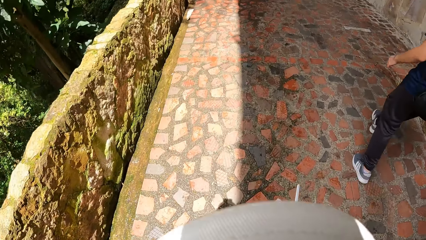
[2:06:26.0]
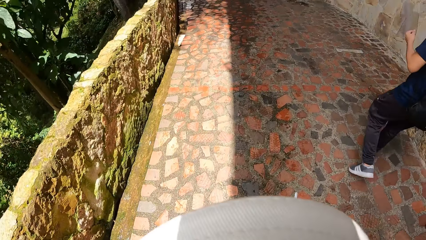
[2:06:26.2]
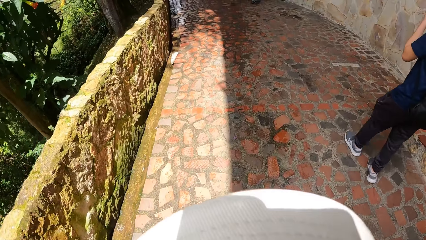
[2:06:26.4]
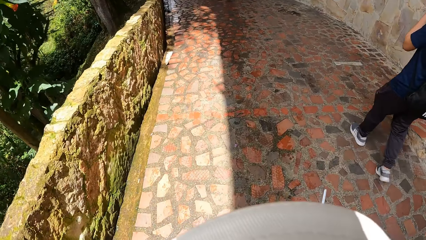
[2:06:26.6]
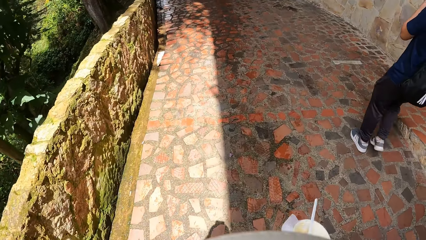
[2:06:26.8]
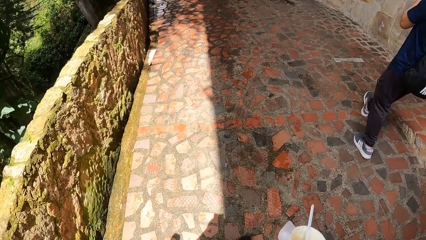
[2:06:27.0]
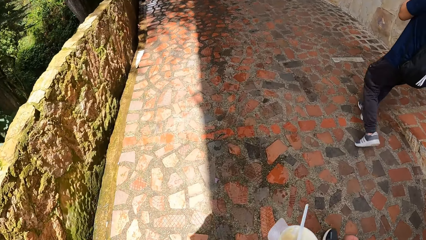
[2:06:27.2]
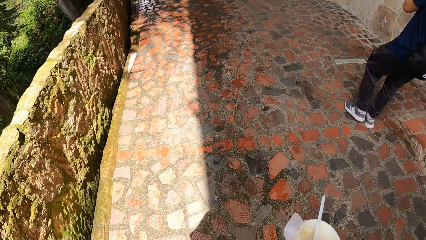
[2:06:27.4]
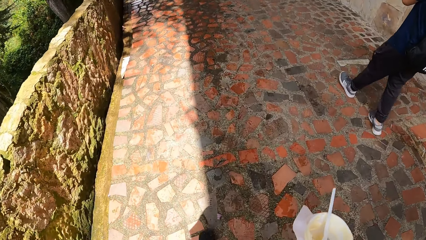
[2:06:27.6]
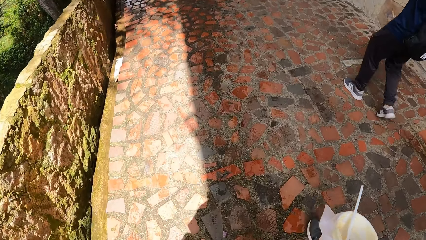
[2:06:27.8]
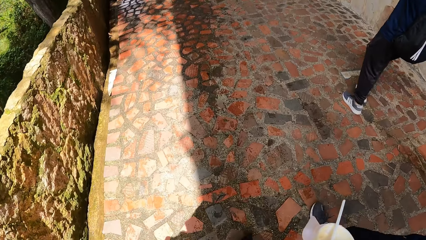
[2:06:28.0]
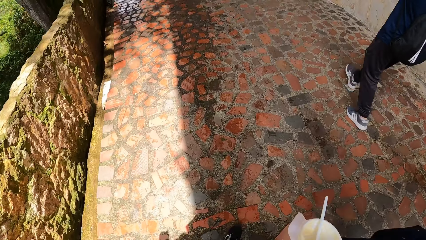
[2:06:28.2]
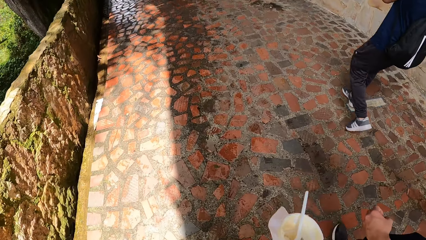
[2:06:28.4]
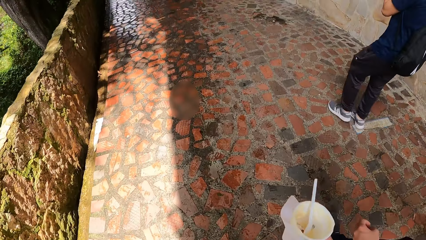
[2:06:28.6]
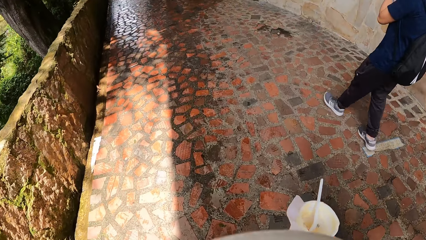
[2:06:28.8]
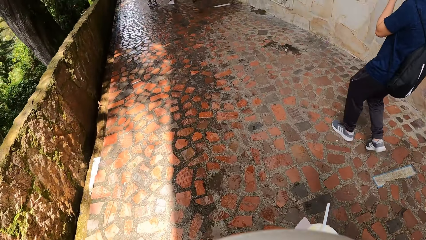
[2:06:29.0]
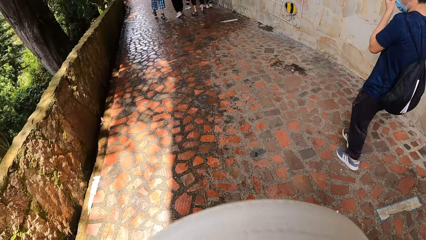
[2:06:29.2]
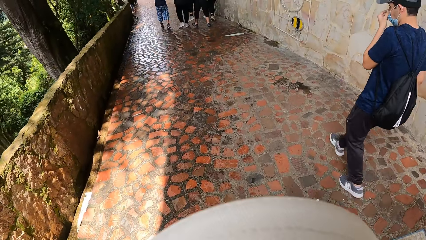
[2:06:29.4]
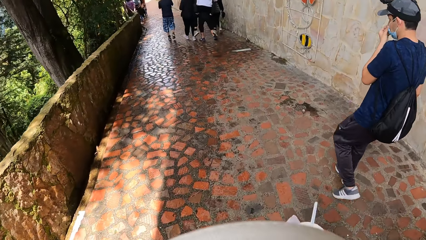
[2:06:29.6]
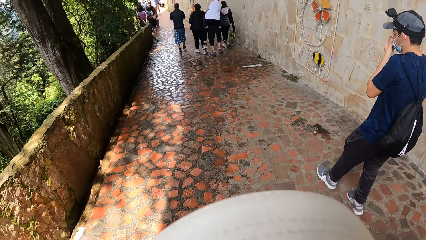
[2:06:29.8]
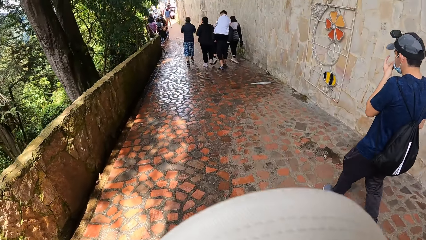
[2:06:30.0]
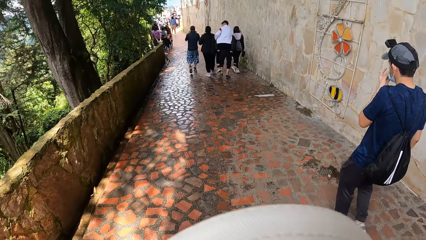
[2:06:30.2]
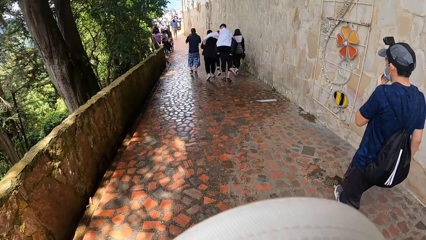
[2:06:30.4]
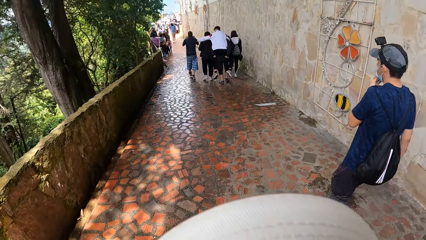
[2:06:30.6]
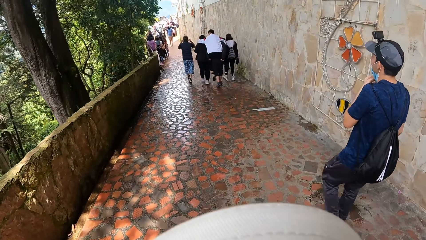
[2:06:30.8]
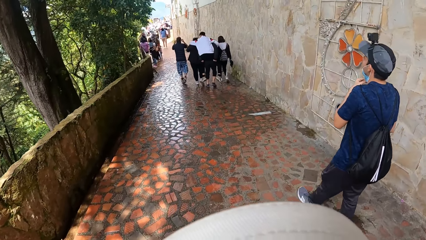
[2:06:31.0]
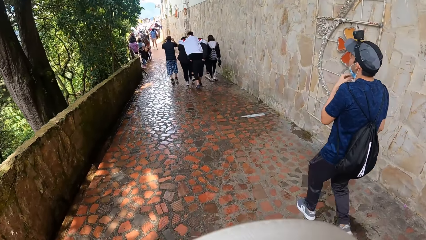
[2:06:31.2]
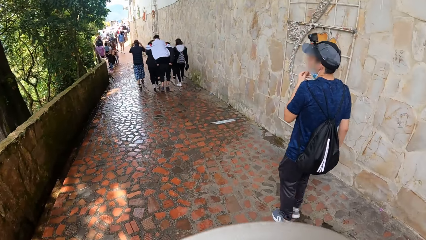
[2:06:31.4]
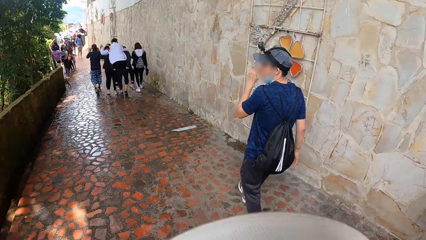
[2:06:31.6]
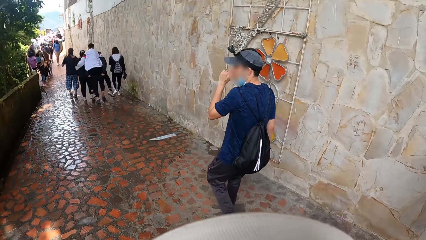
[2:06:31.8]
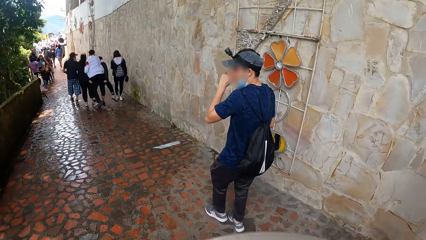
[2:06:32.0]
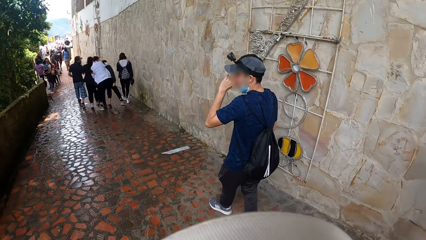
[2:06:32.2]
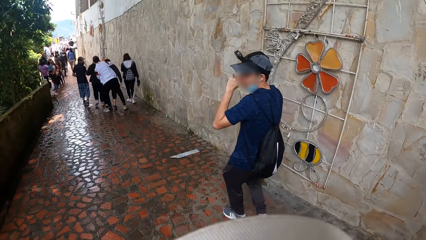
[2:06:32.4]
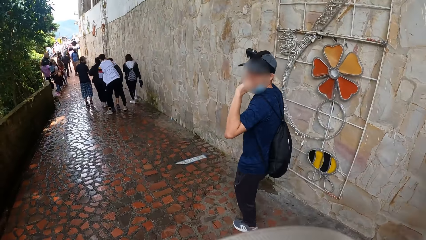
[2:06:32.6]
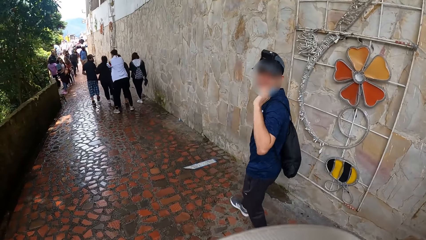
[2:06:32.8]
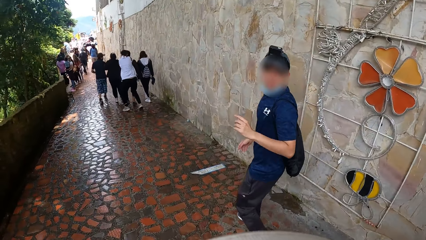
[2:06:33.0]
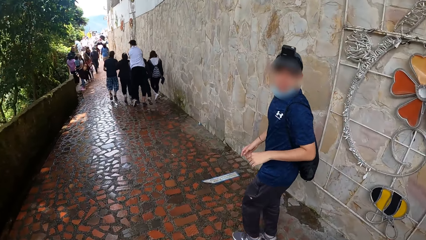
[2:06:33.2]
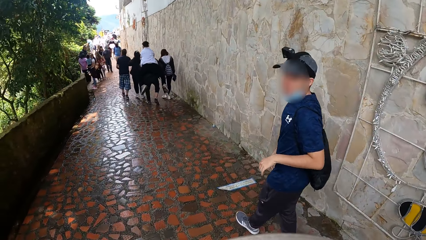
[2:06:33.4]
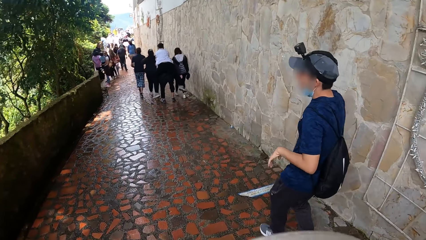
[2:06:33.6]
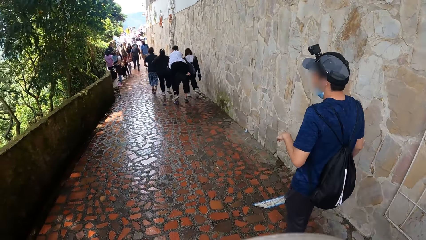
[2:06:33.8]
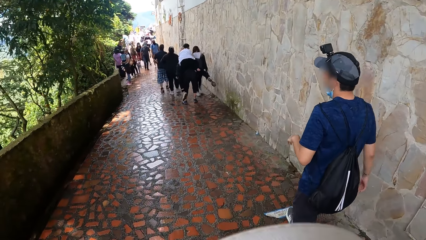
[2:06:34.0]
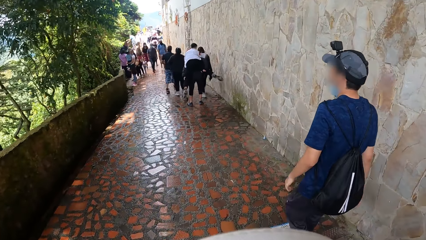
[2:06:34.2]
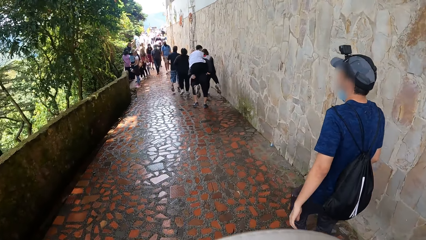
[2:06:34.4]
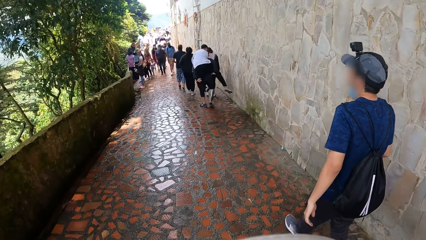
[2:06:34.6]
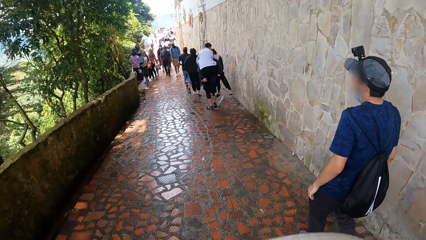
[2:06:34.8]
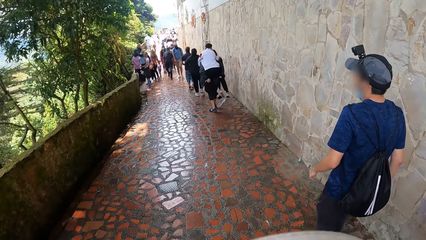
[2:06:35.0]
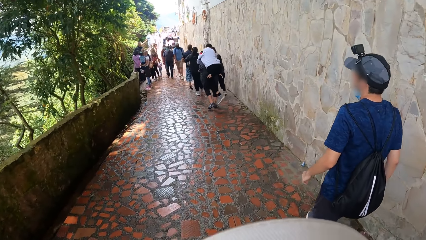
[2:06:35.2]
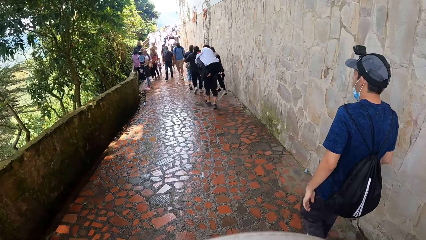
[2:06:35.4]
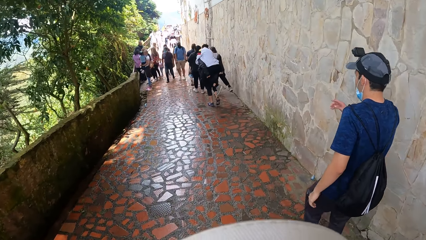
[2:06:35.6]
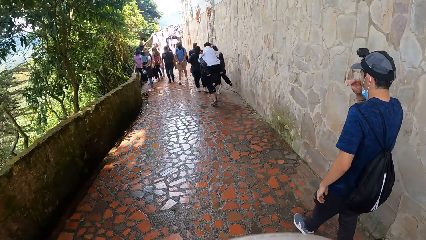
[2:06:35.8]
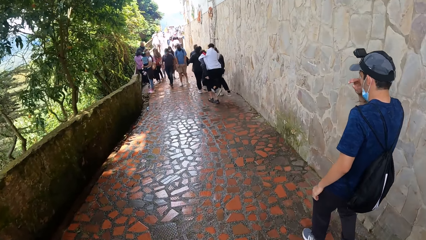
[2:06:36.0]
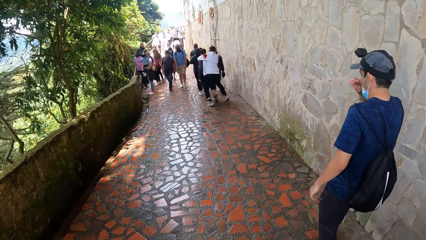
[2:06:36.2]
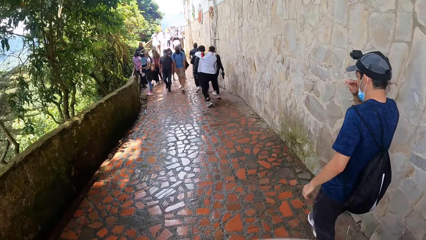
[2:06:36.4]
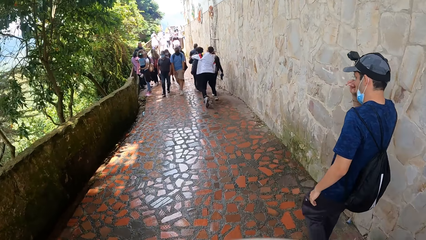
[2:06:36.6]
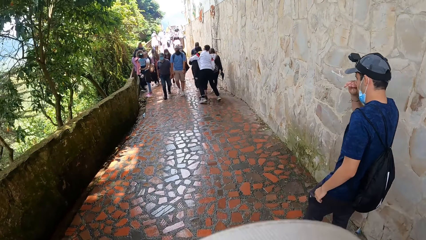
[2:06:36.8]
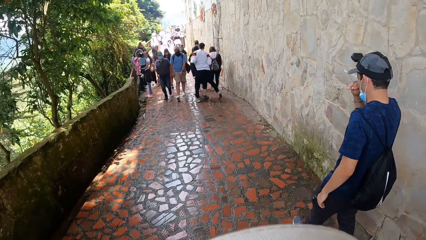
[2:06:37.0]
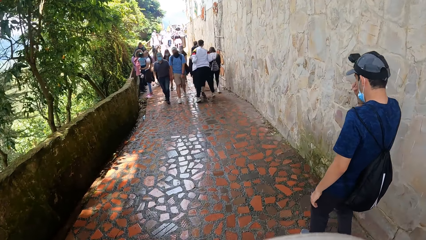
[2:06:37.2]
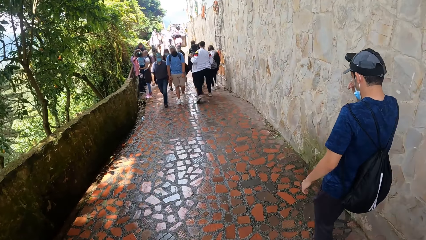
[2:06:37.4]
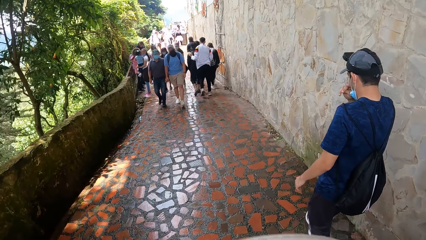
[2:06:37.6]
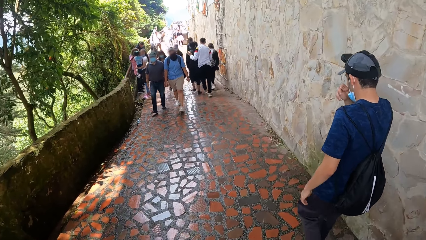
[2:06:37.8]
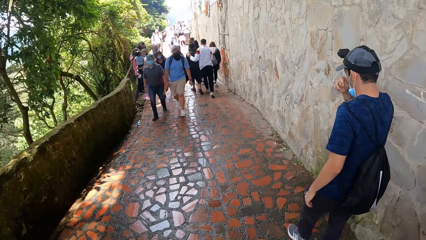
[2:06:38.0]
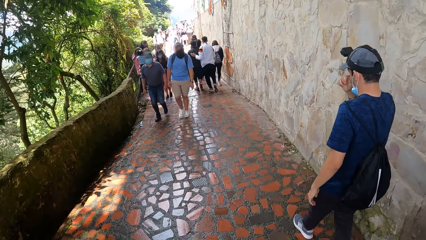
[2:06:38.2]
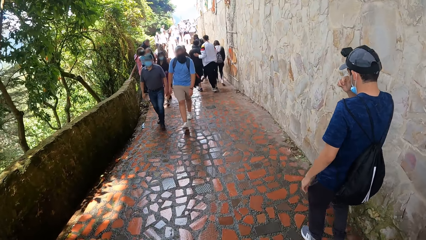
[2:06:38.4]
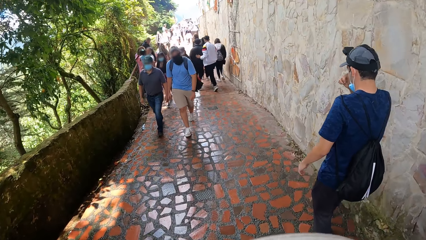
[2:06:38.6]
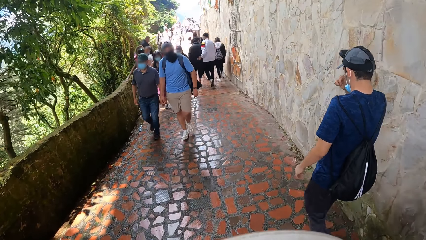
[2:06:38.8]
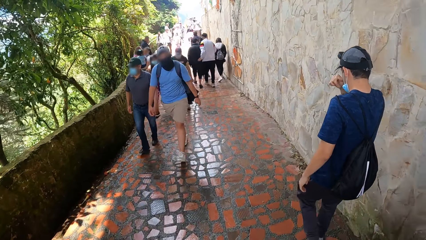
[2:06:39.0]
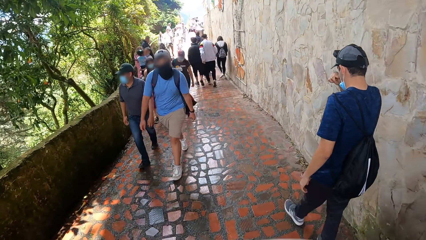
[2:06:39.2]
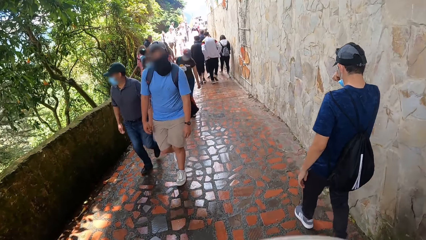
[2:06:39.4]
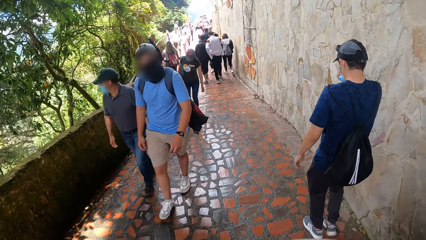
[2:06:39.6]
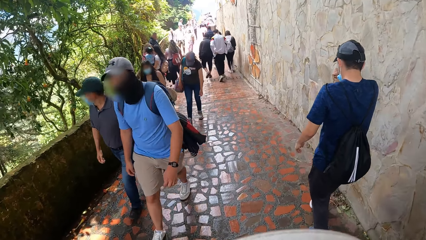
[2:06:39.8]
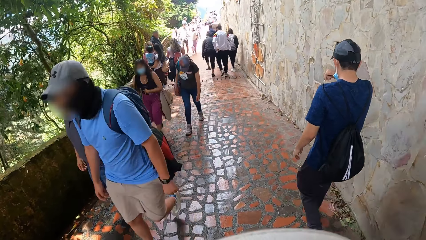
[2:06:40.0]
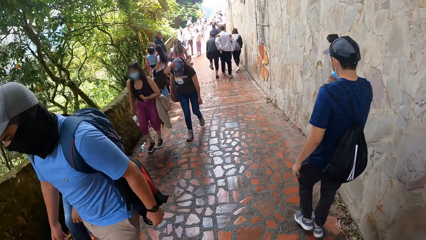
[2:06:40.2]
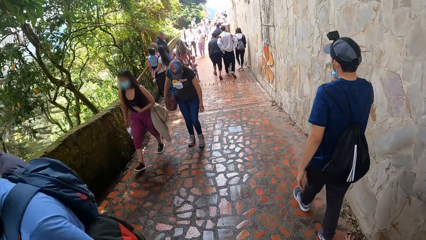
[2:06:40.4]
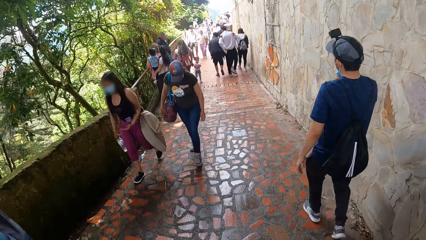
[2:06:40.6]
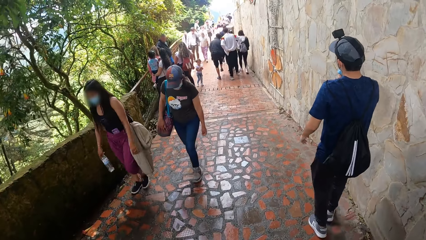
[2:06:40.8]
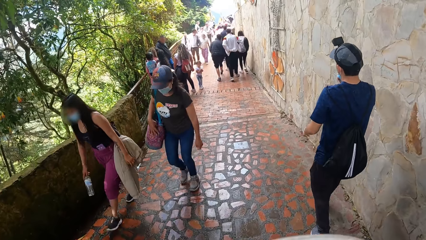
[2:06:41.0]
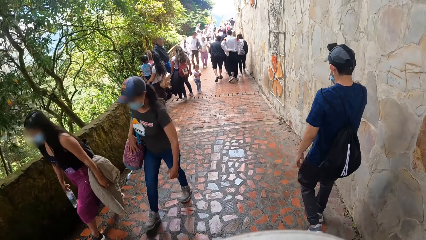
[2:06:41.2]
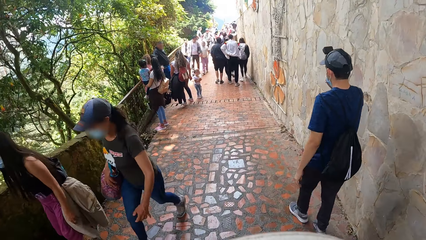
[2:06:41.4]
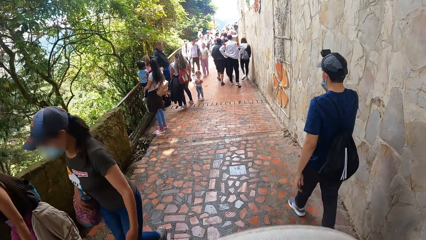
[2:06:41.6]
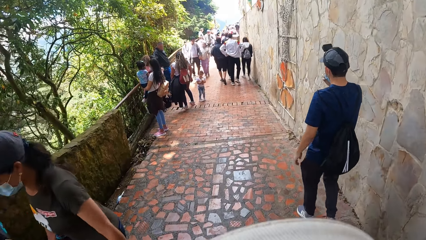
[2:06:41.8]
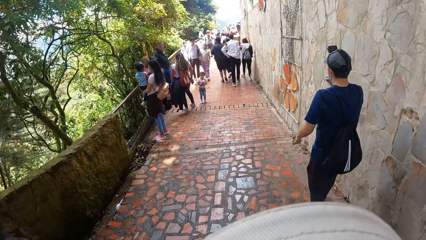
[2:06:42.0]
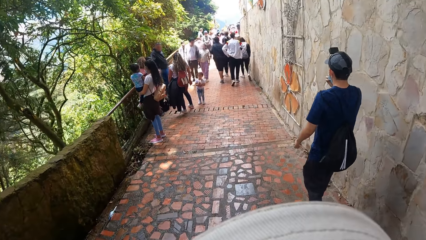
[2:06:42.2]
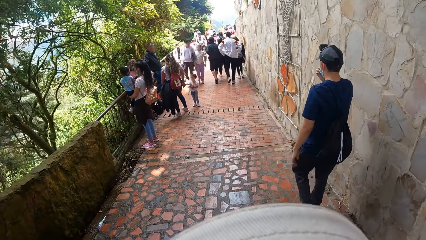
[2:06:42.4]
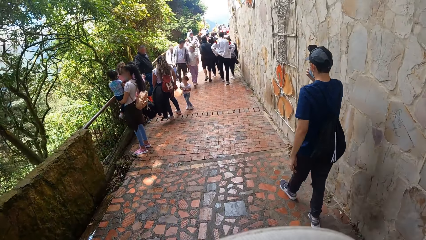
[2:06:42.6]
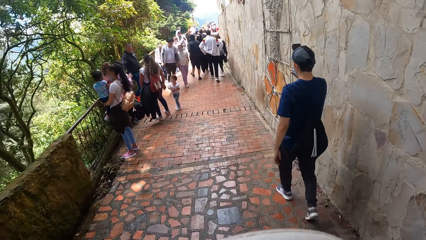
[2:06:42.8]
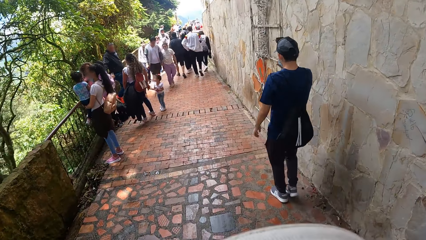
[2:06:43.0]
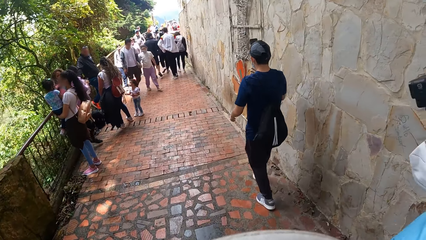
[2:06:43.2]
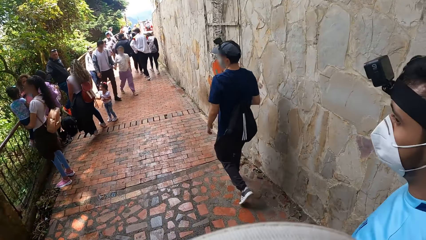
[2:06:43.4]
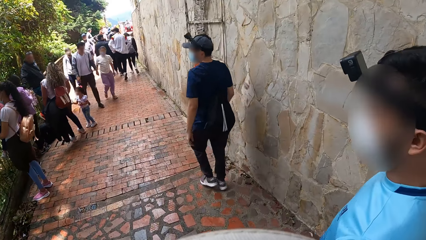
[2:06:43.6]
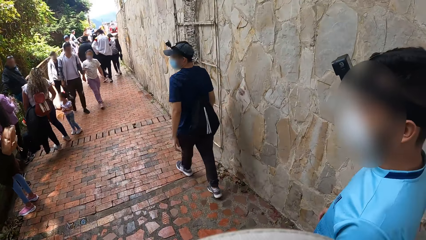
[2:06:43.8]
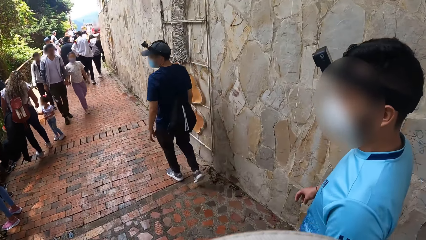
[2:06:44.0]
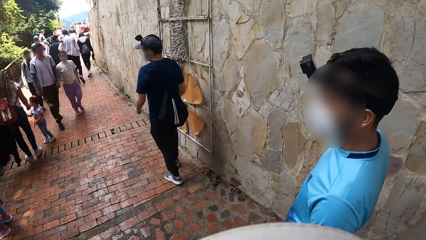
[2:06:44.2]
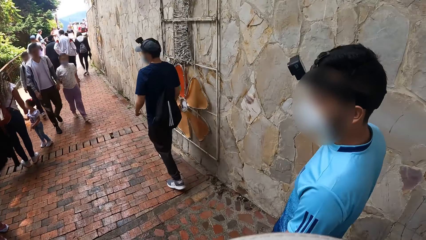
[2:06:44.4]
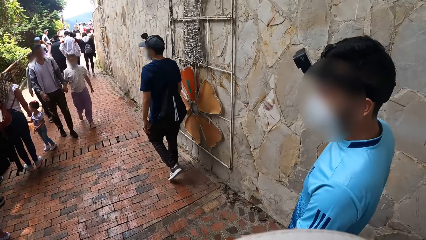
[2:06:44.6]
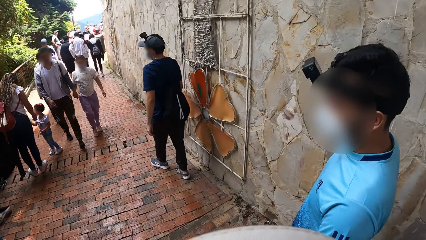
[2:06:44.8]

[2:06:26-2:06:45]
A man adjusts the facemask on his face with his left hand. A person moves the hand on the nose. Another person moves the hand on a third person. The man interacts with the camera wearer. The first person stares at a fourth person. The second person jumps over a fifth person. The man scratches his nose with his right hand. The first person moves the hand on the face. The fifth person holds the third person. The second person pulls up the trouser. A sixth person holds the third person's hand. Another man interacts with the camera wearer.
